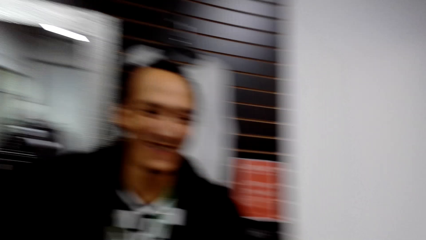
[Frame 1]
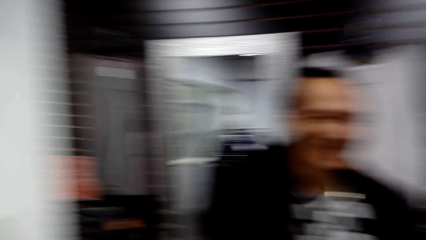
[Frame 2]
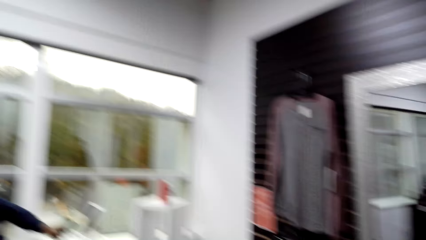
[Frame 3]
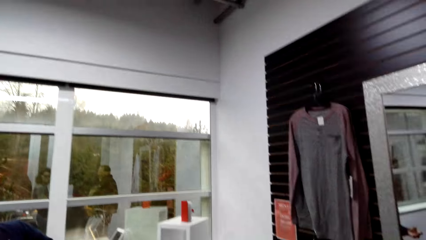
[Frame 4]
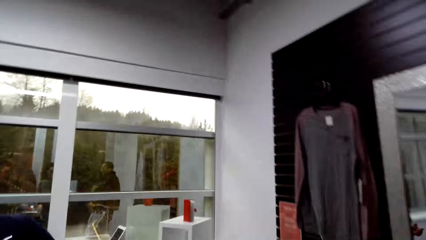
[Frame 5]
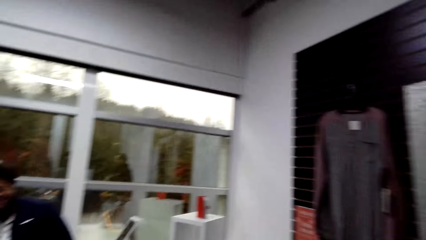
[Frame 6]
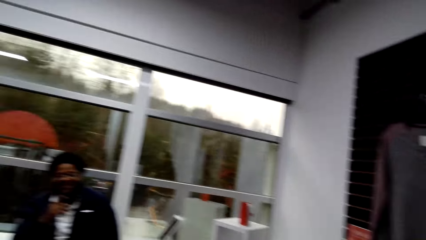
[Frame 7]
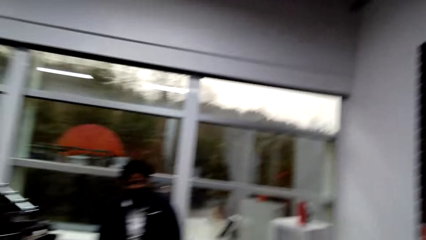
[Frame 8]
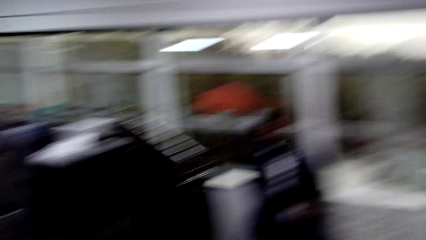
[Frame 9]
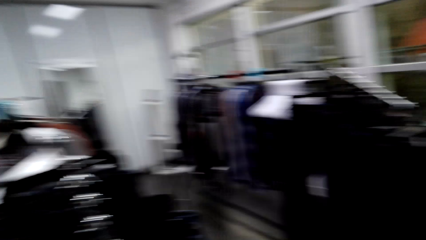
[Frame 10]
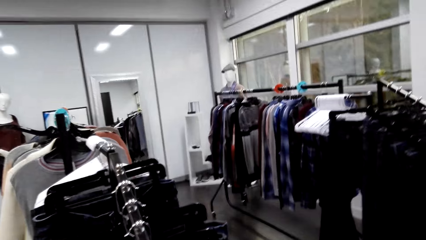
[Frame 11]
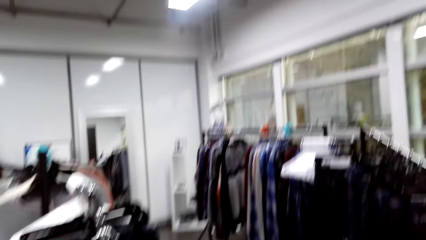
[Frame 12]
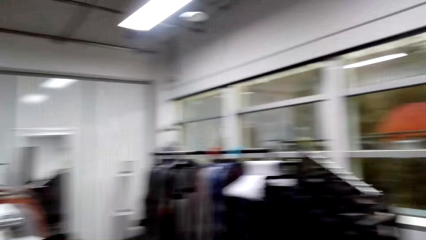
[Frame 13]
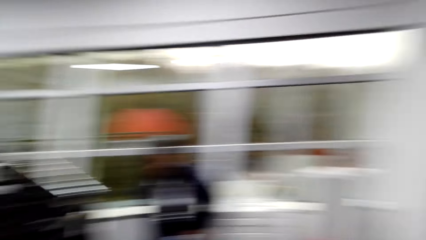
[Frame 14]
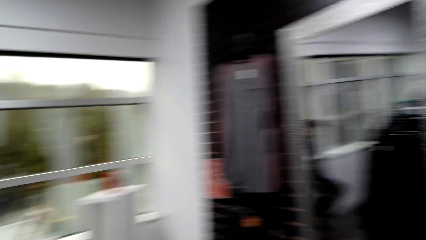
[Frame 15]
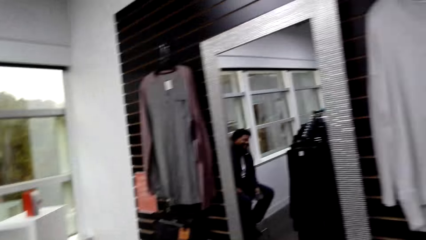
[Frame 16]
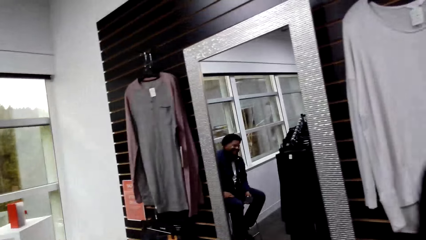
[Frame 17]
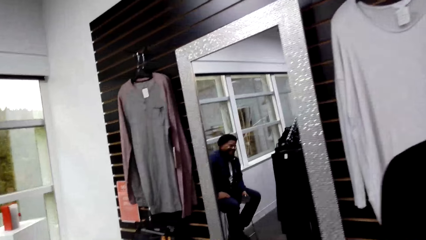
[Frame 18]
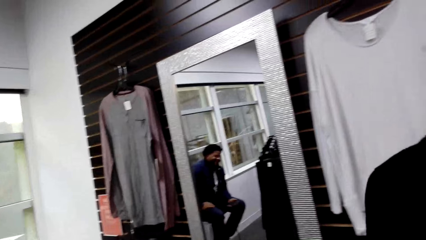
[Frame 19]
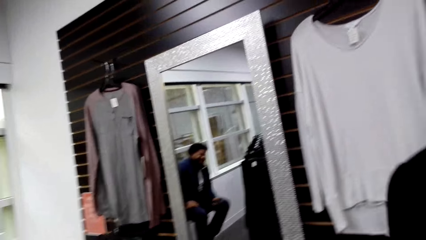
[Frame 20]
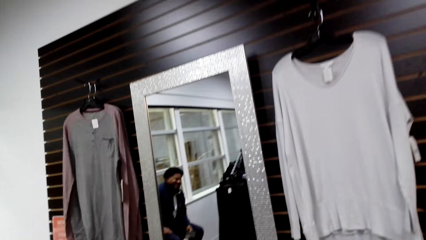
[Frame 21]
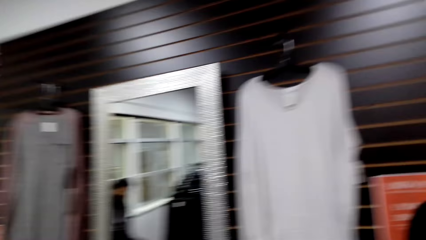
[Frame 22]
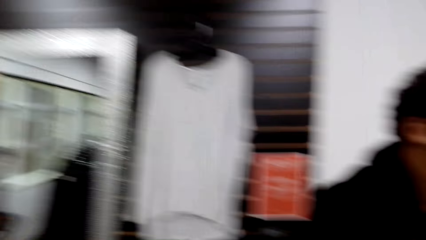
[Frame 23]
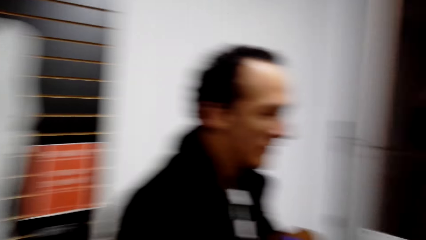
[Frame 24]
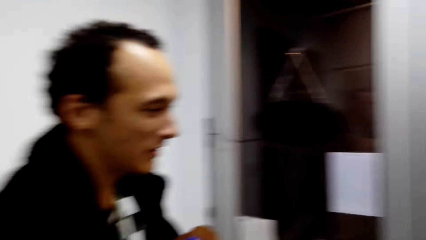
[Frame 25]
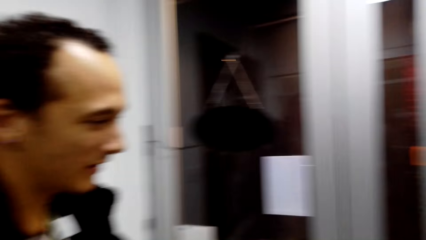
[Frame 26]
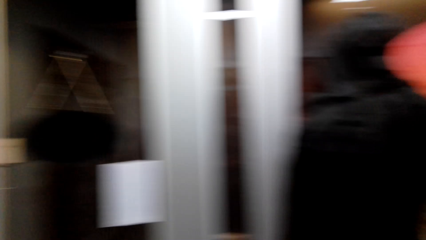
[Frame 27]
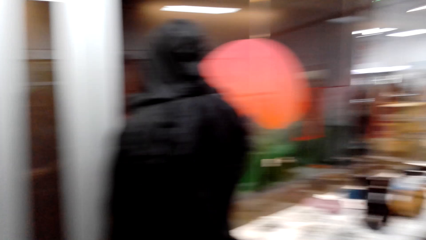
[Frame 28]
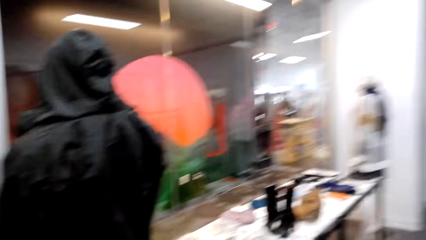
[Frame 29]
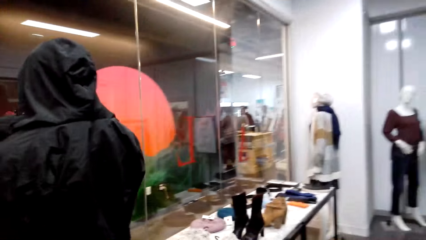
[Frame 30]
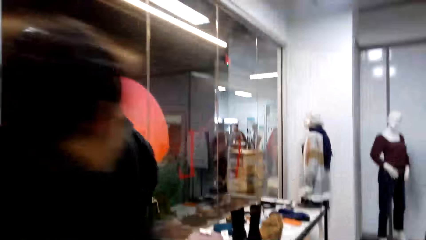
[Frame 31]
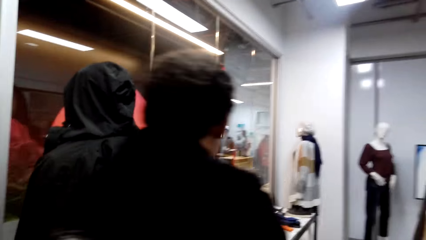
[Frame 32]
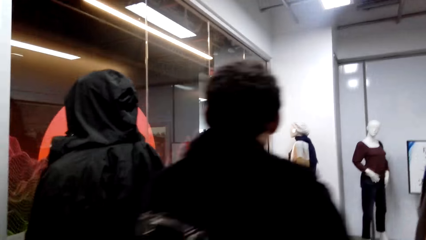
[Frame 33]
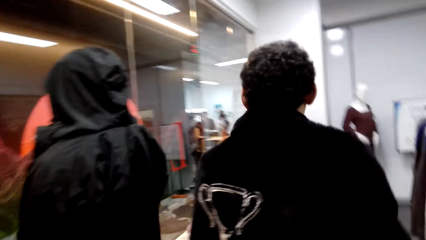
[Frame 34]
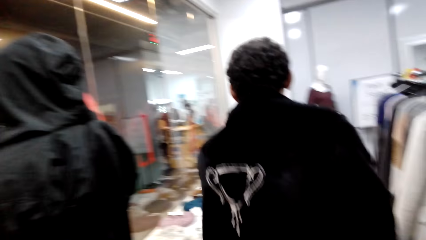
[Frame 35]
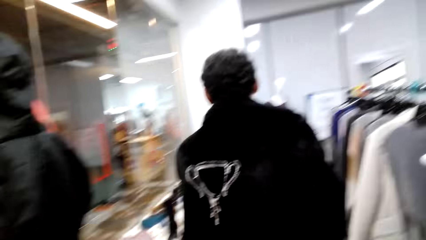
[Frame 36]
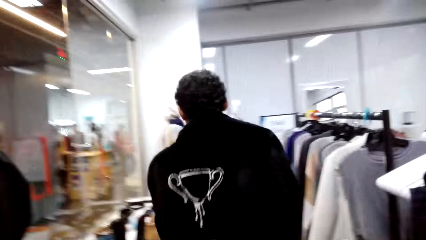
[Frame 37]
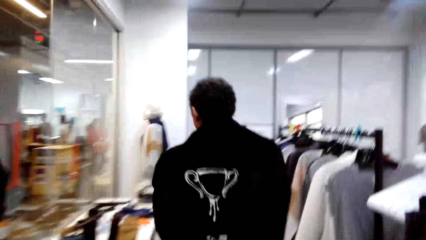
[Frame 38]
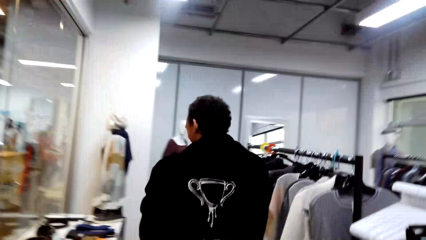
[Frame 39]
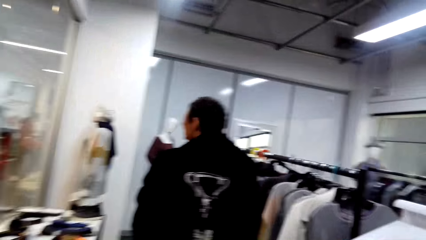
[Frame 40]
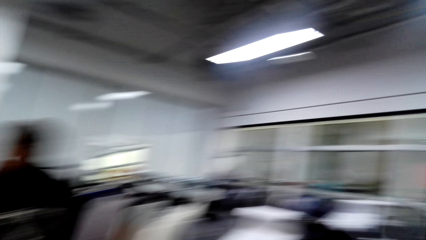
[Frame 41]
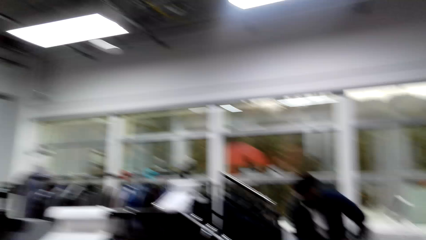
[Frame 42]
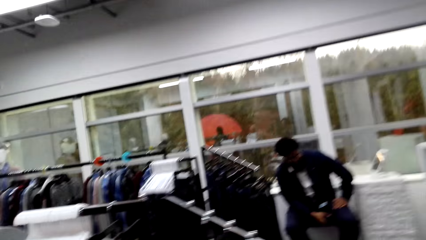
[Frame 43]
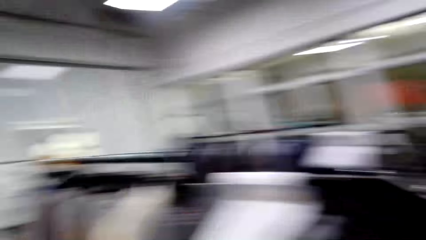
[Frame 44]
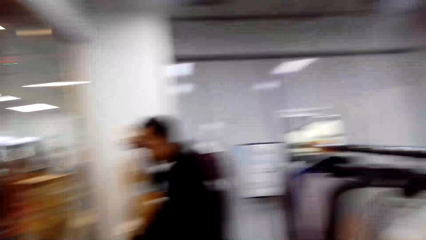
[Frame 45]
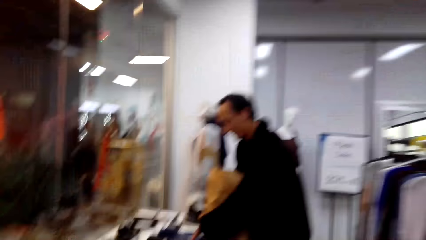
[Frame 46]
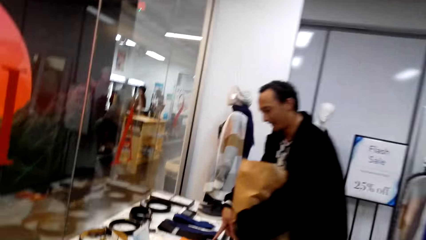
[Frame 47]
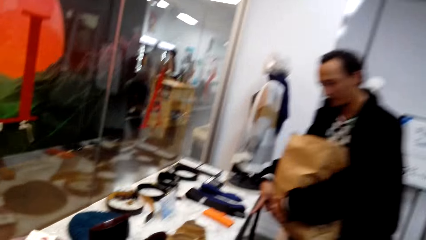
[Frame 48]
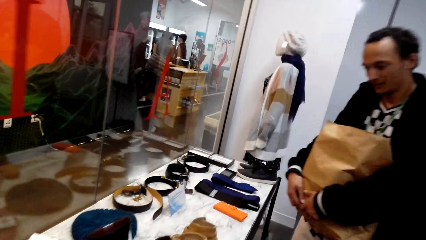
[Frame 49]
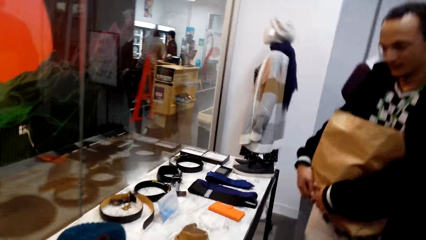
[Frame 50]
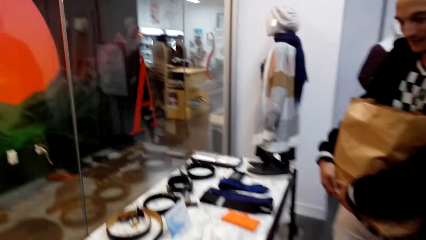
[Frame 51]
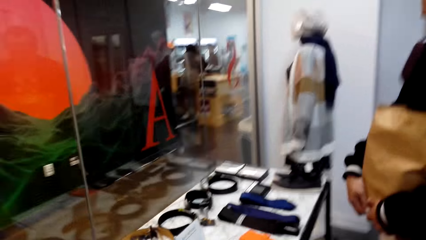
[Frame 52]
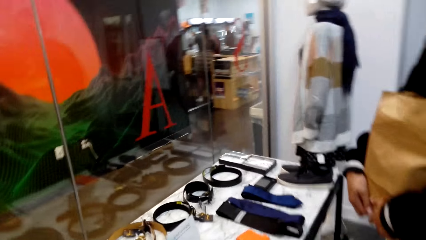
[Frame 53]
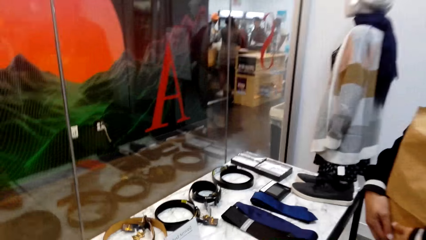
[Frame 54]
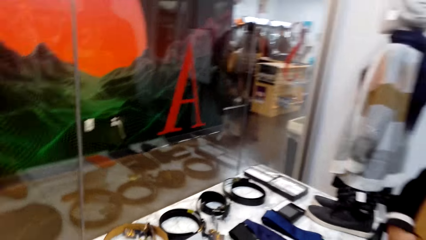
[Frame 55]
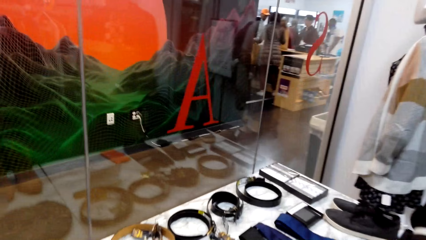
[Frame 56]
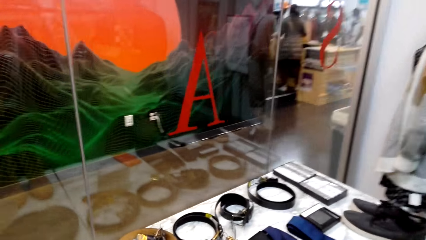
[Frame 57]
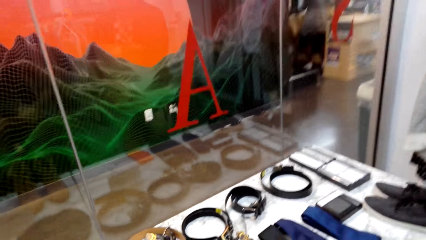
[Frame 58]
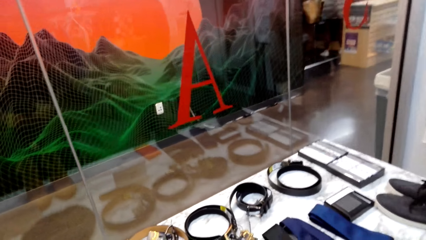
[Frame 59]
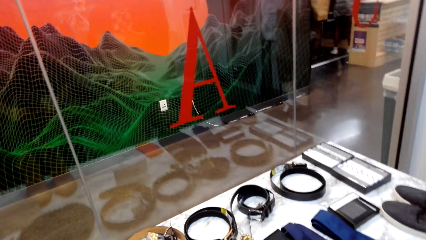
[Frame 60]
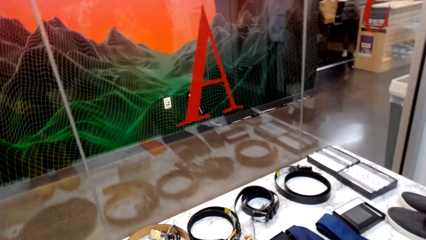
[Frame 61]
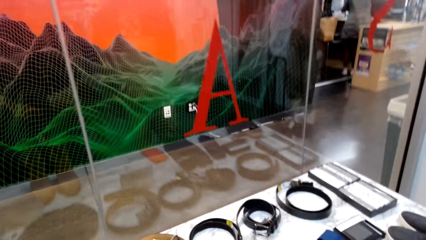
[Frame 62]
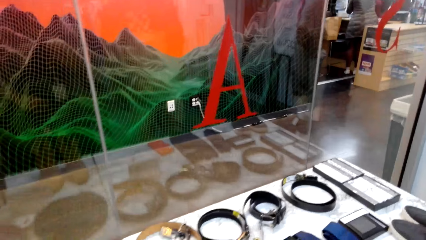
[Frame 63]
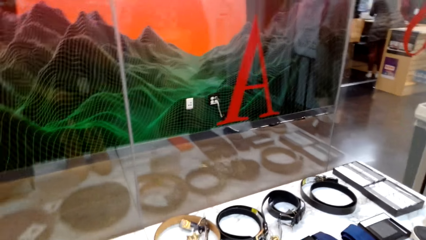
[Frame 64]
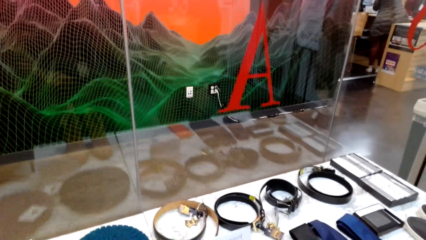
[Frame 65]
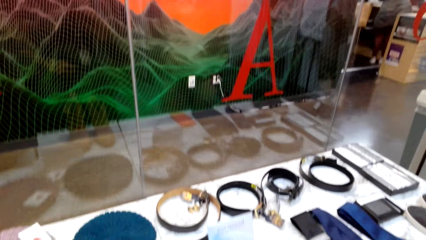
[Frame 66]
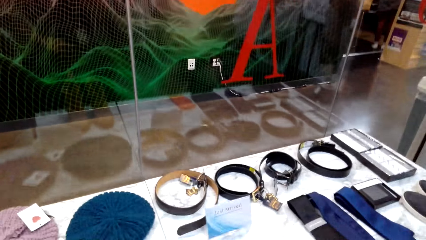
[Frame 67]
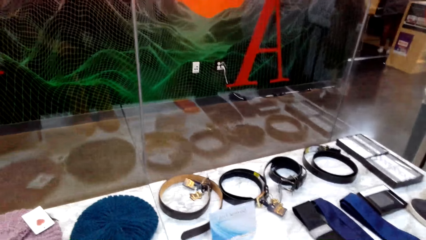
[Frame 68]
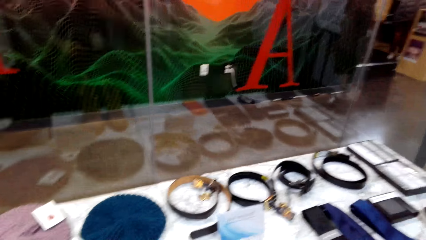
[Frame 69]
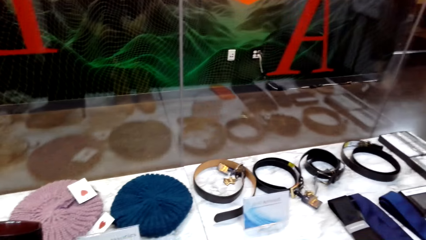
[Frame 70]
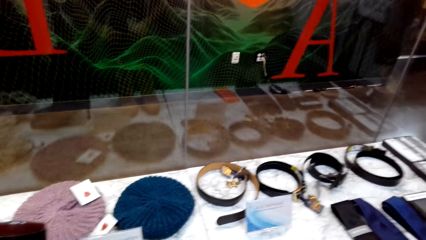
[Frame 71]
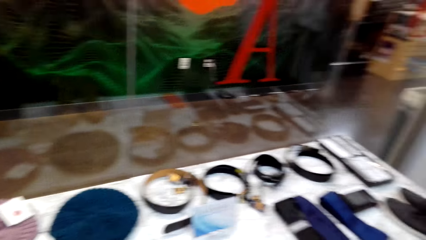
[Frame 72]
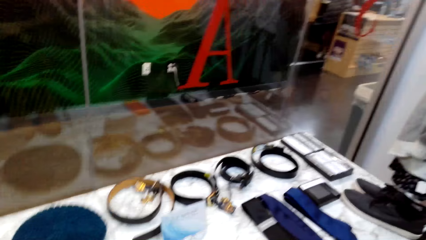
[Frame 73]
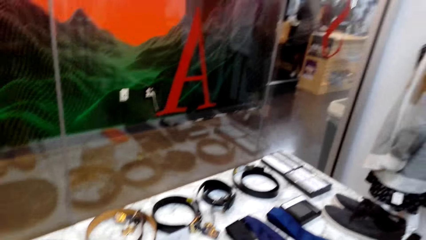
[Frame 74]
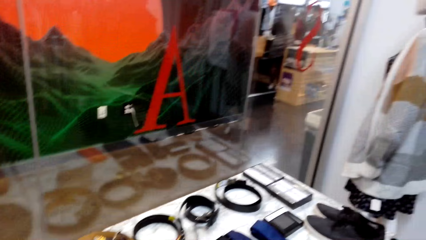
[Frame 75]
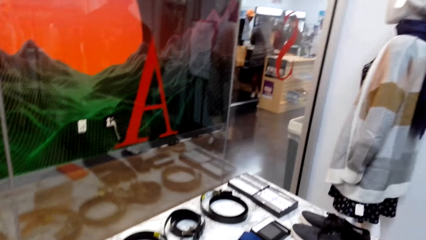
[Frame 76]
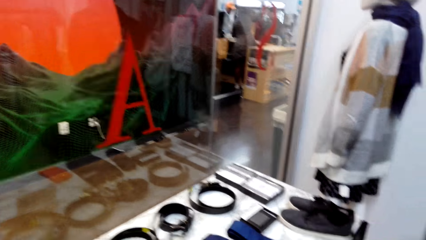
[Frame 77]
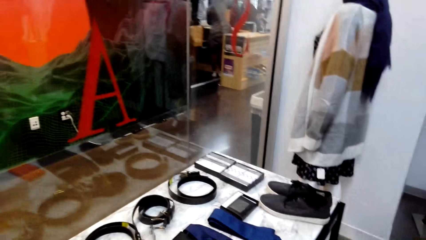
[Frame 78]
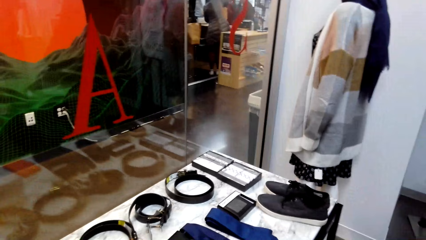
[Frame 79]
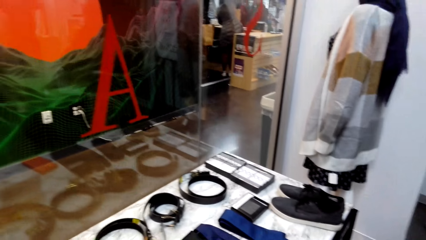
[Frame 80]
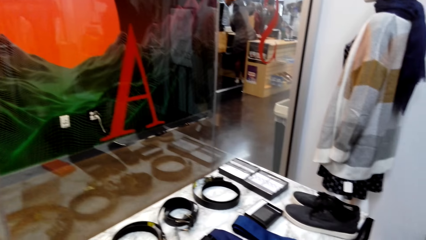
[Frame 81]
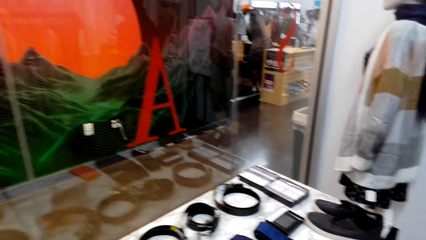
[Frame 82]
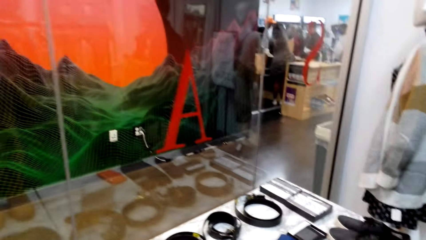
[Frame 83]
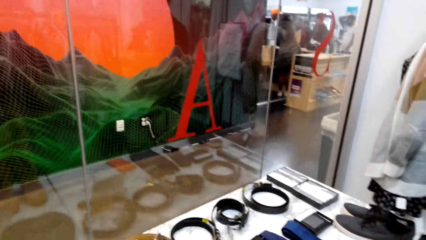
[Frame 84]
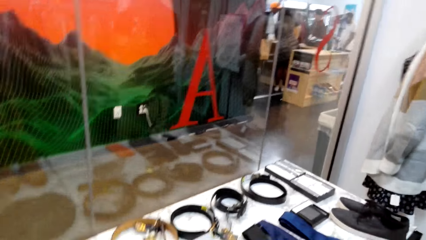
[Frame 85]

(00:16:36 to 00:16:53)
A person walks around. The camera wearer looks at the belts on the table.
